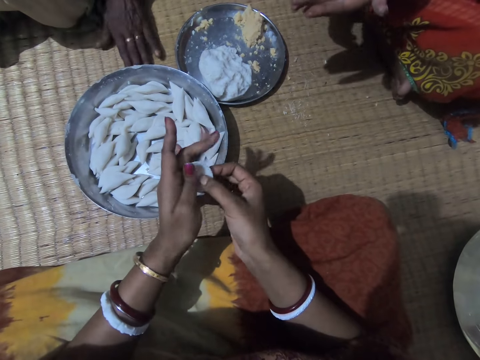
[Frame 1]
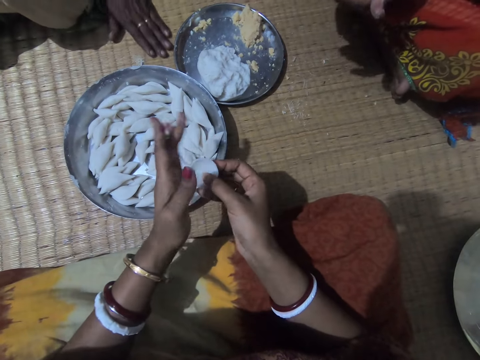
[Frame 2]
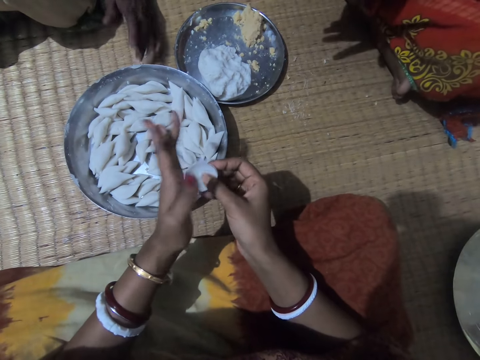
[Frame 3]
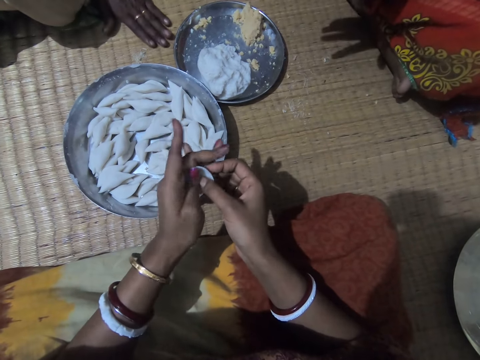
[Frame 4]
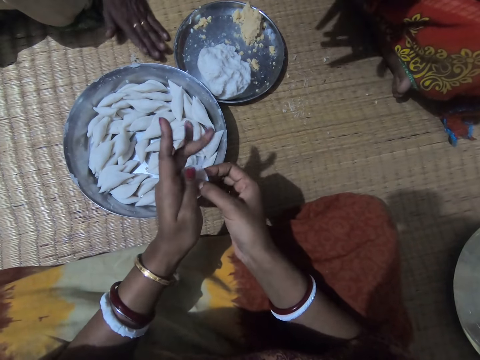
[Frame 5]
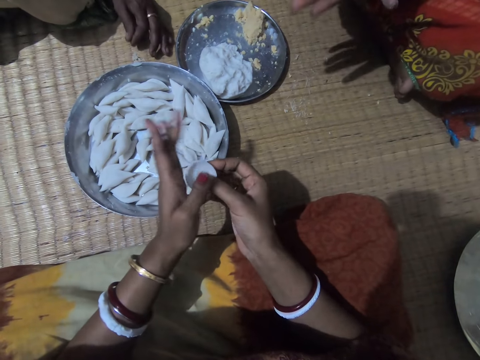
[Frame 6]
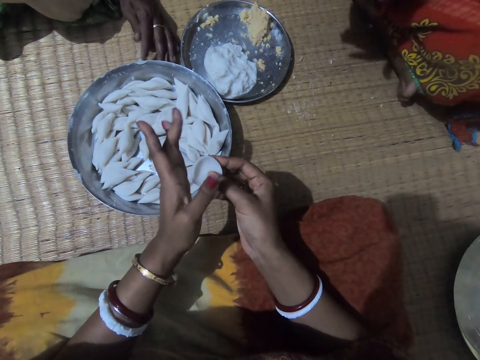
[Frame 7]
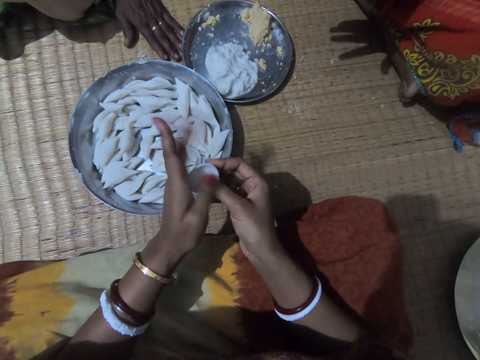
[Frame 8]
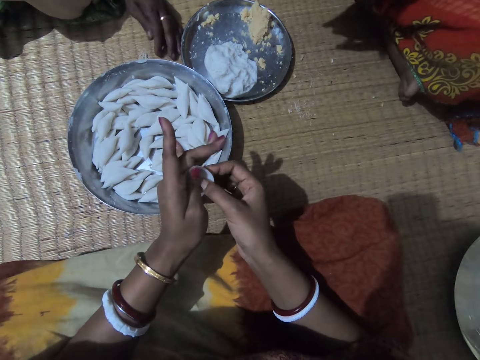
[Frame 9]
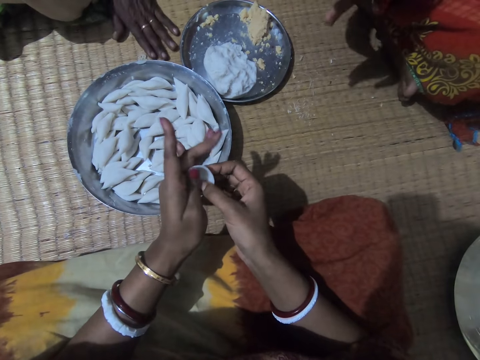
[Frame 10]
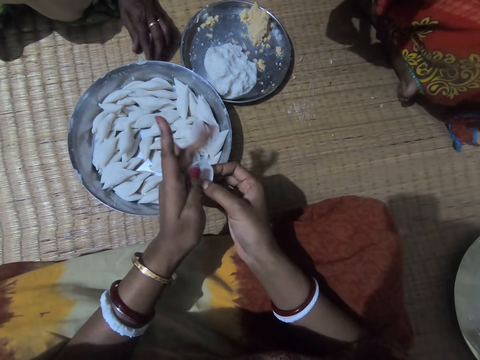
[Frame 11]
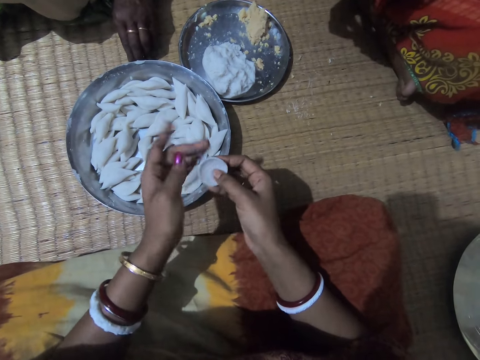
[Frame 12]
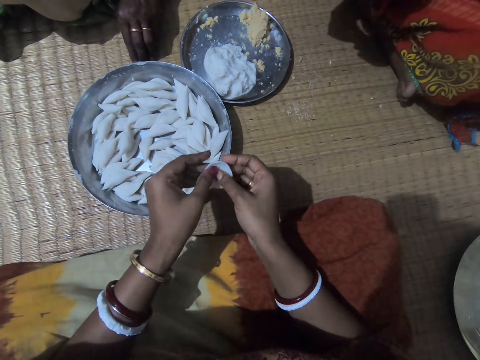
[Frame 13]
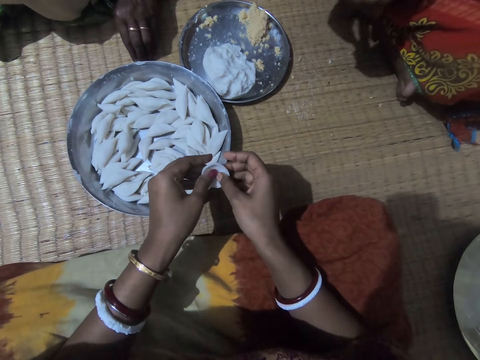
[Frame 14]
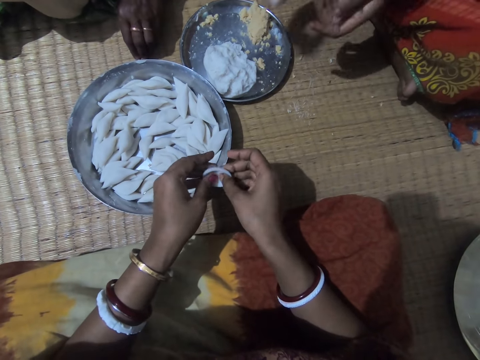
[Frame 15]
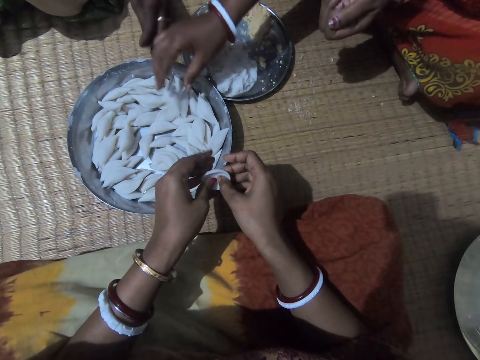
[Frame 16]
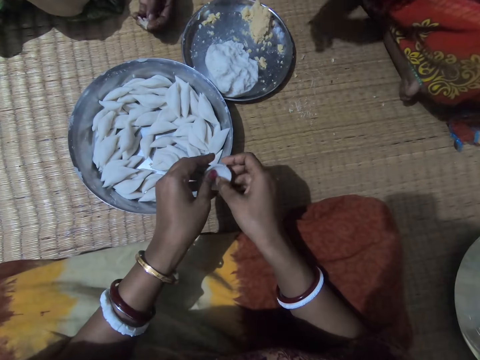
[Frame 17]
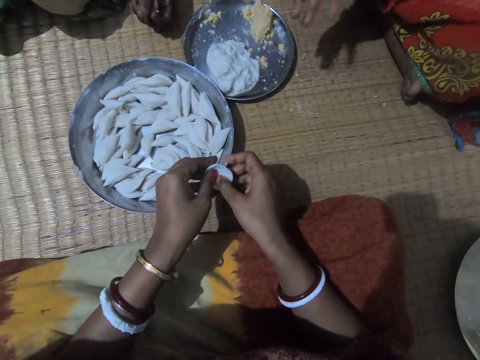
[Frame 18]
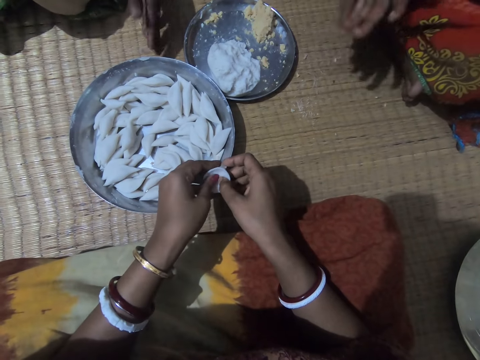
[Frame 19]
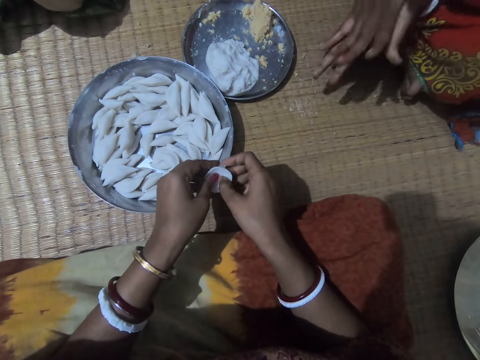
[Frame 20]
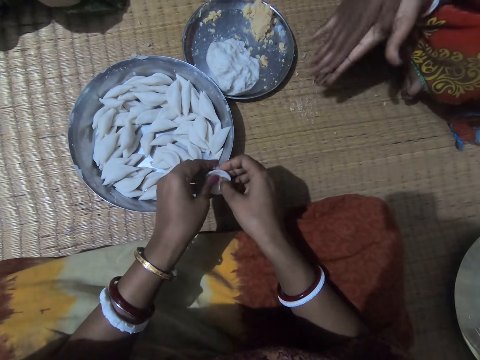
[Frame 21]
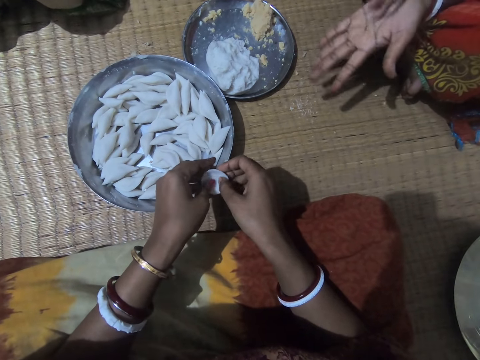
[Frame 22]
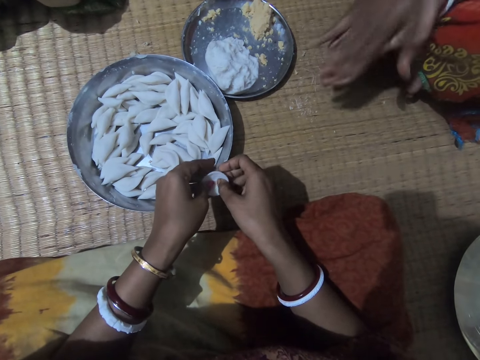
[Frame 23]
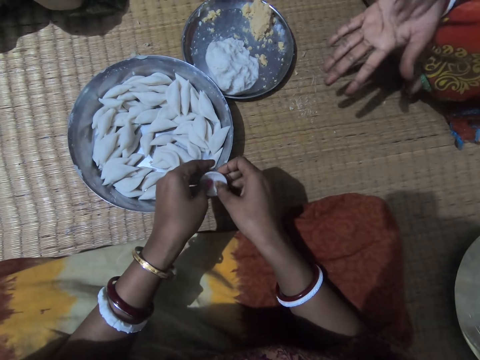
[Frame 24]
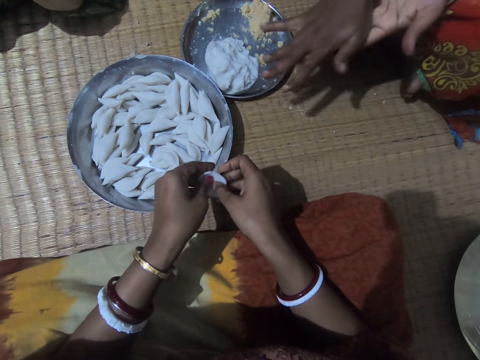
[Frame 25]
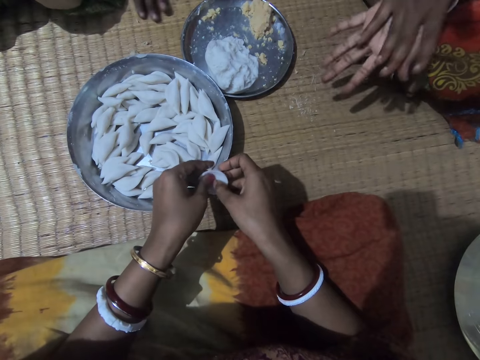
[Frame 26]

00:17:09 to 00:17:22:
A lady collects dust. Another lady drops the corn flour in the plate with her right hand. The camera wearer rolls dough in her hands. The other lady wipes her hands and rubs her palms against each other.

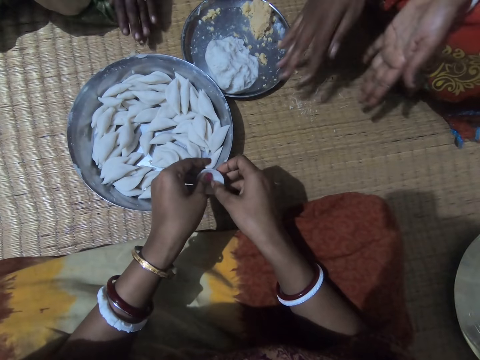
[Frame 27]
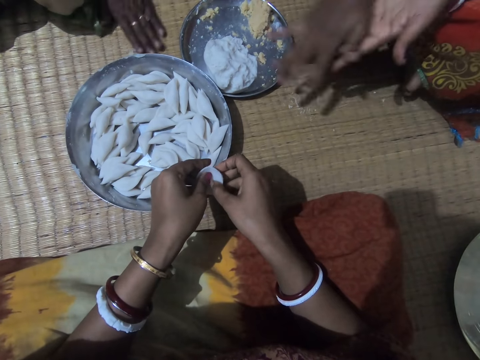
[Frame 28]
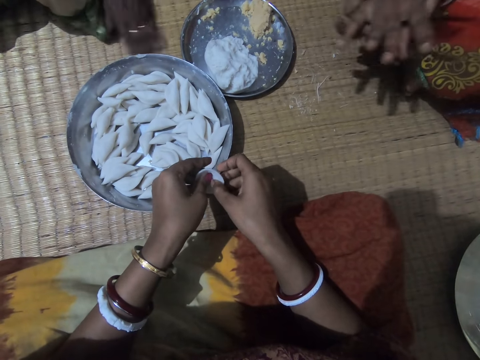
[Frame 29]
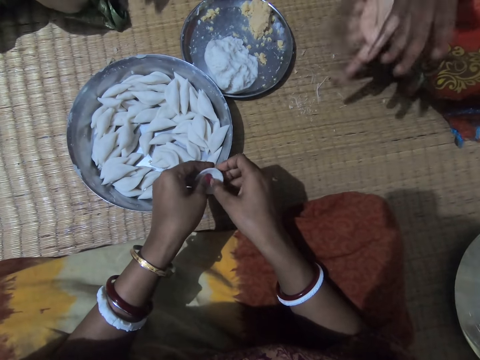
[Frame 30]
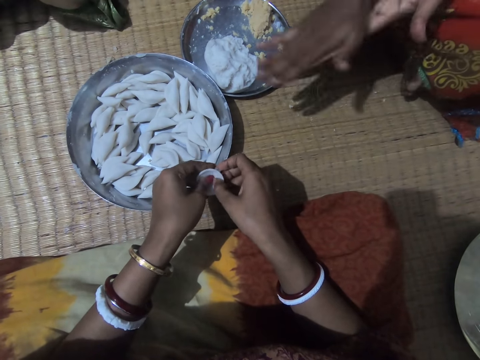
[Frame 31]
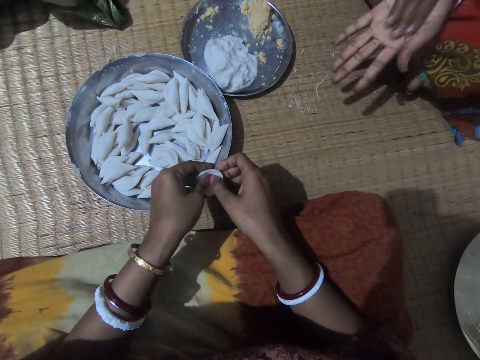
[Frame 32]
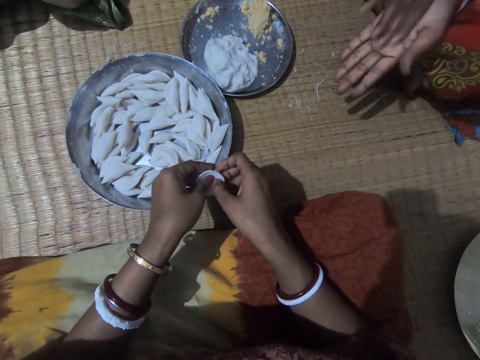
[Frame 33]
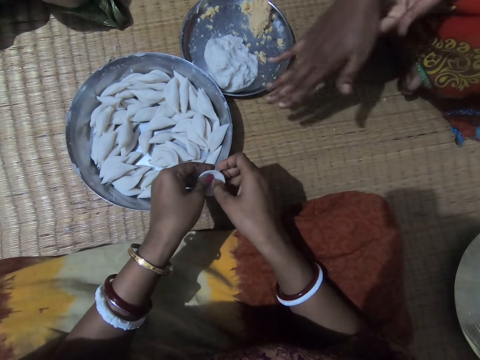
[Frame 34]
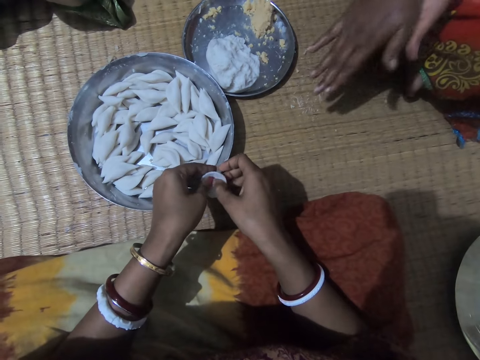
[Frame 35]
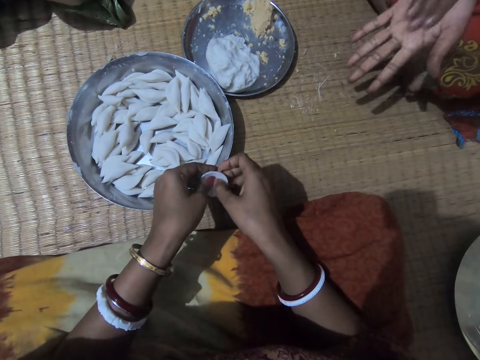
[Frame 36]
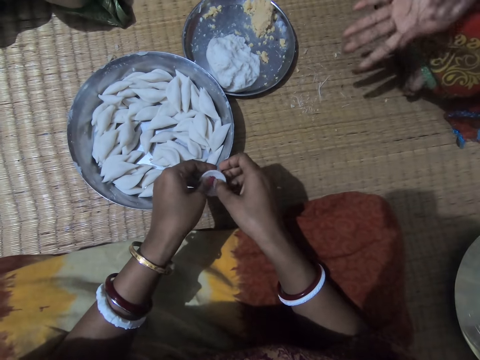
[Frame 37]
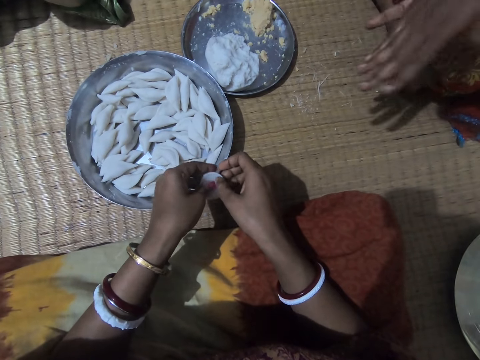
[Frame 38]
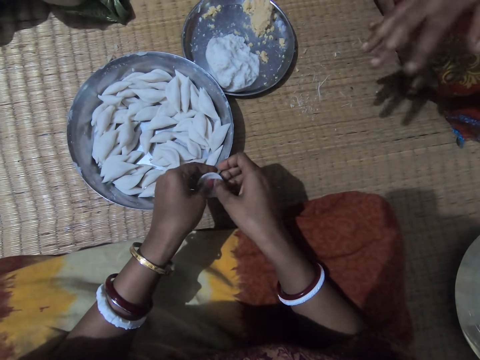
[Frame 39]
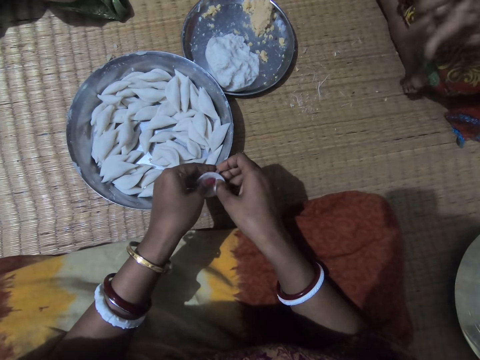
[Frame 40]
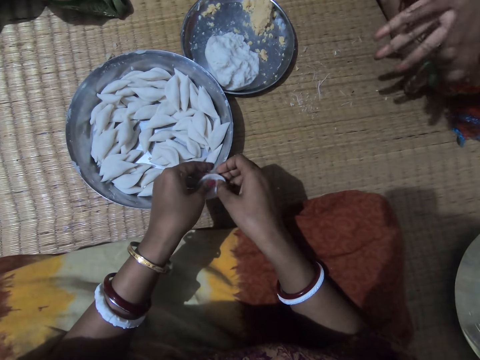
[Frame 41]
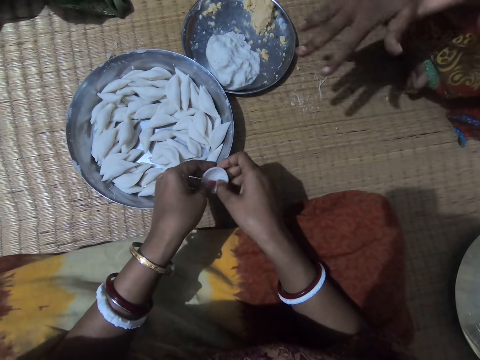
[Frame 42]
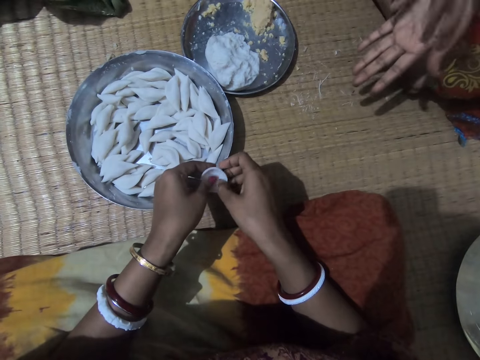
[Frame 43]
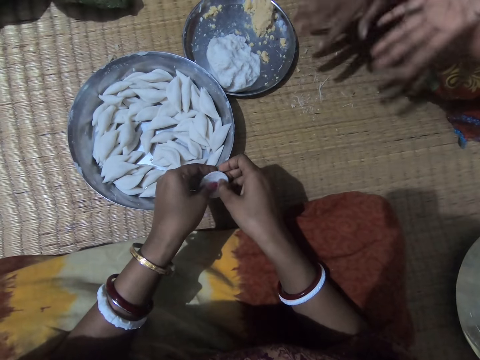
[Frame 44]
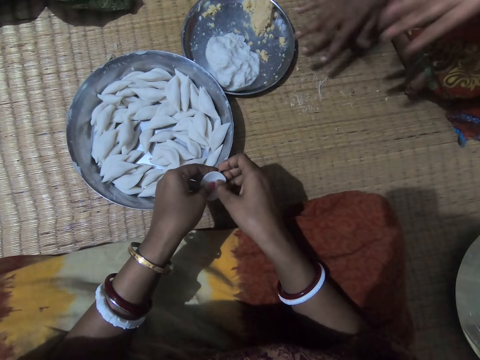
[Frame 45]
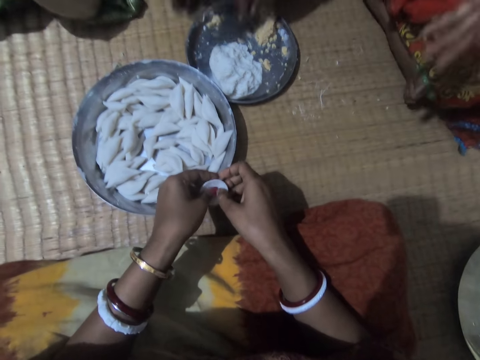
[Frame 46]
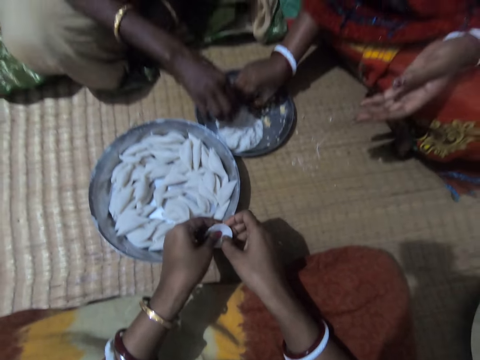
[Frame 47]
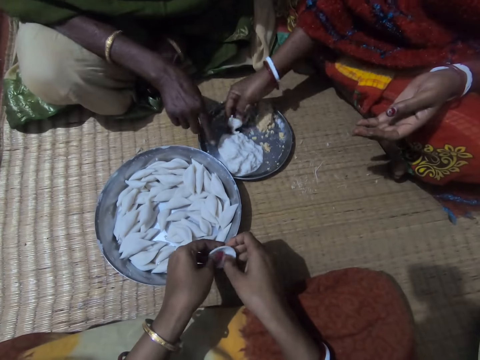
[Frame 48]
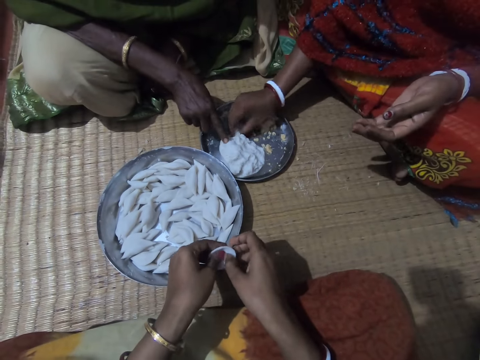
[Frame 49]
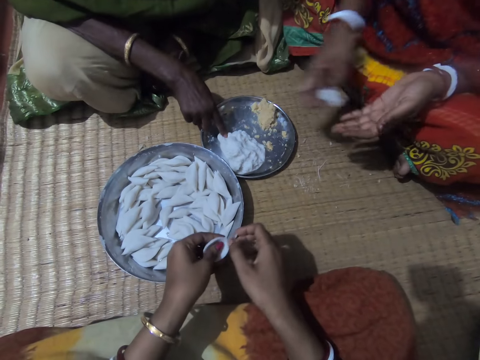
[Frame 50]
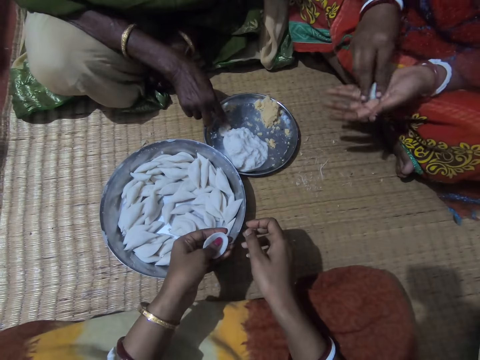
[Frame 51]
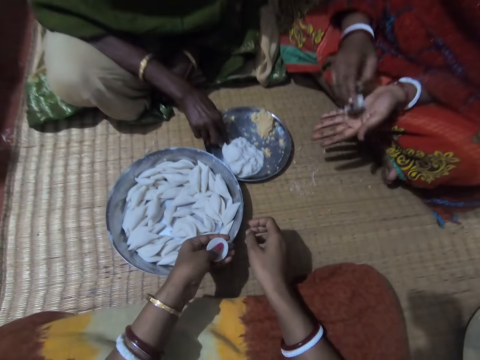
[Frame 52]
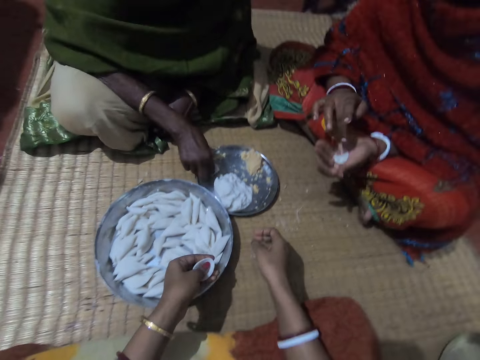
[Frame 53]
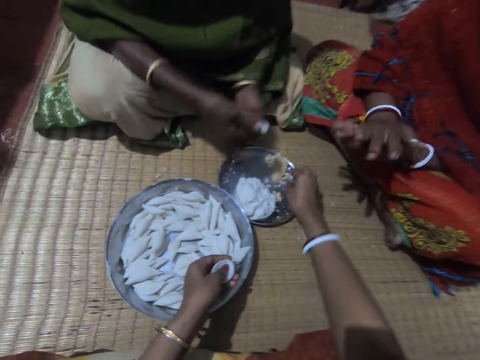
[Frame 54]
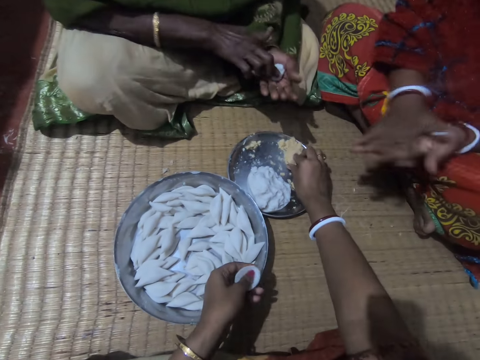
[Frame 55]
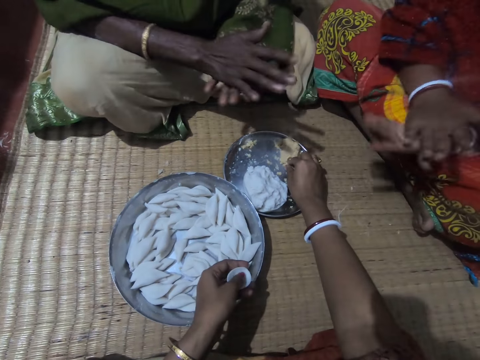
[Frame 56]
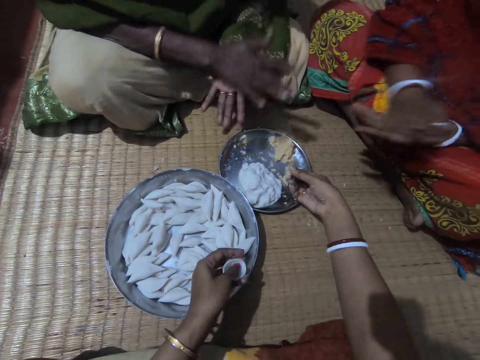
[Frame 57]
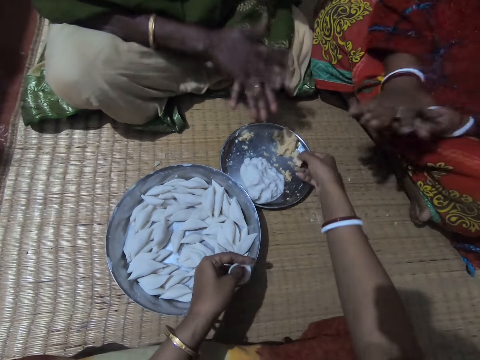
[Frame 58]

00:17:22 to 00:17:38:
A lady collects dust. The camera wearer rolls dough in her hands. Another lady wipes her hands. The camera wearer molds the corn flour to shape with both hands. The other lady dusts her hands. The first lady cuts dough in the tray. The other lady cuts dough in the tray, takes some corn flour from the plate with her right hand and shifts the dough to her left hand. The camera wearer holds the dough in her left hand. The first lady touches the corn flour with her right hand, takes some corn flour from the plate with her right hand and transfers the corn flour to her left hand. The other lady rolls the corn flour with both hands. The camera wearer scoops something from the tray. The first lady rolls dough in her hands. The other lady rolls the corn flour with both hands. The camera wearer takes some corn meal from the plate with her right hand.
